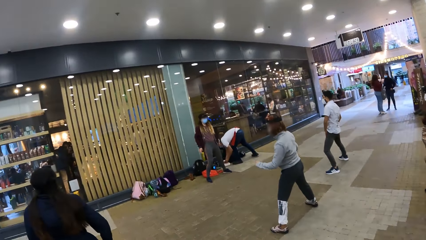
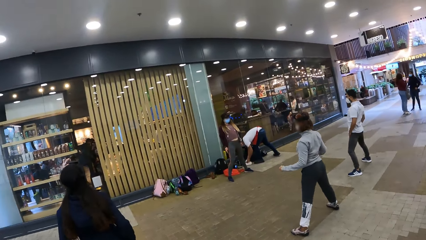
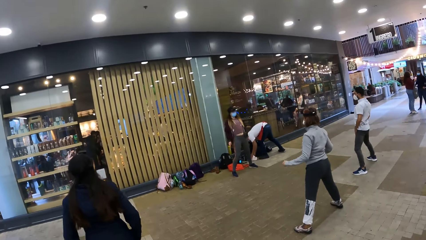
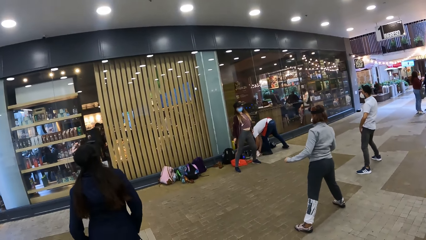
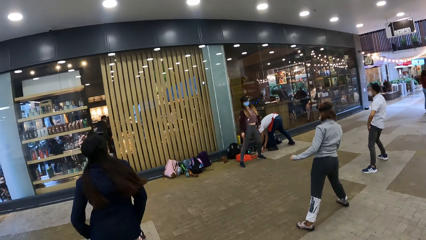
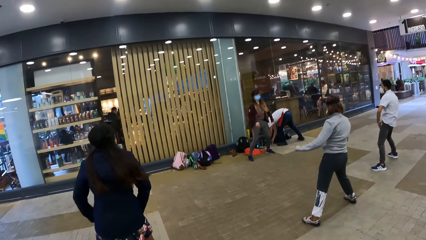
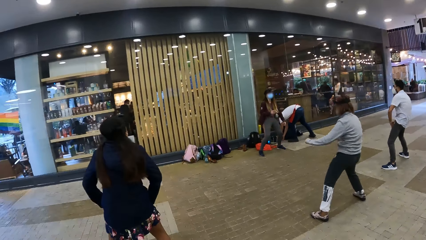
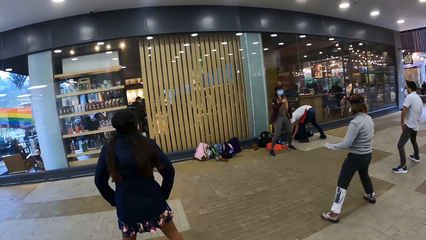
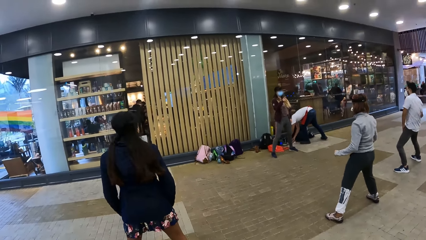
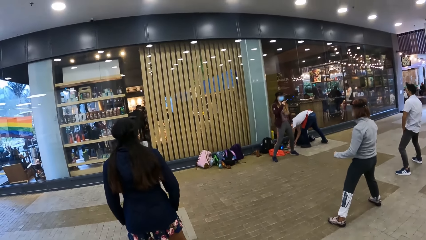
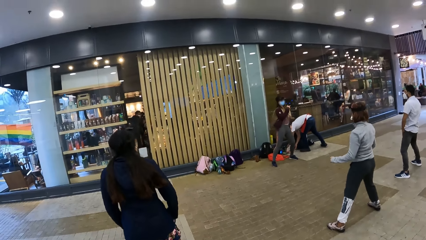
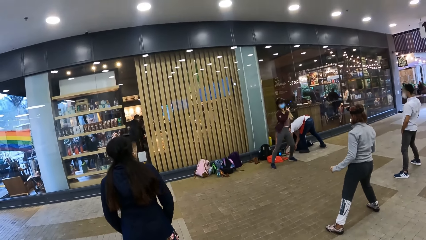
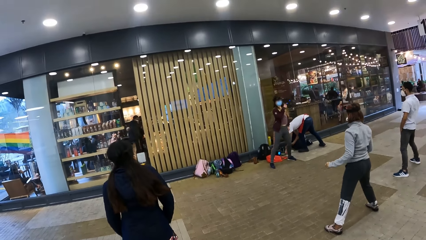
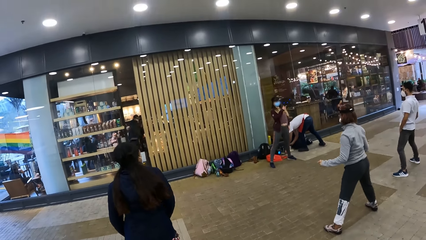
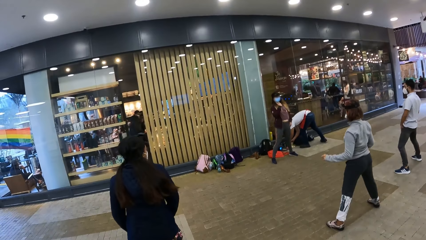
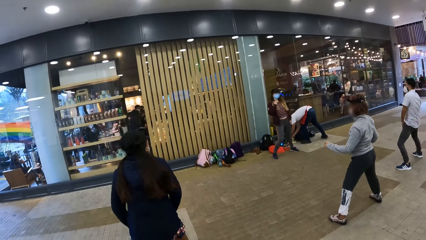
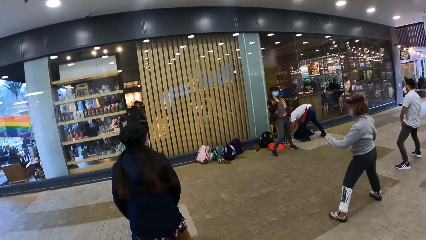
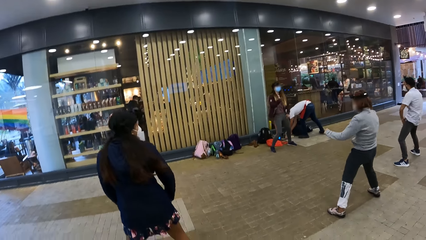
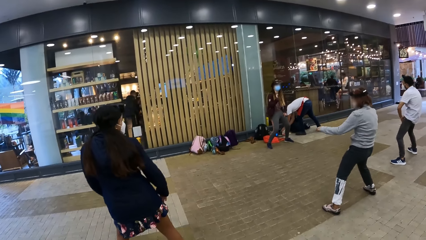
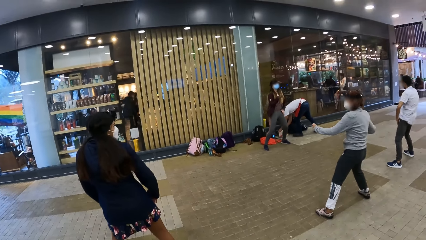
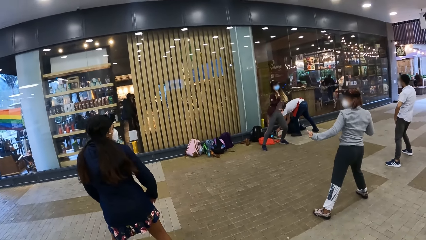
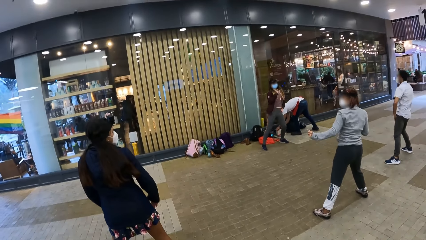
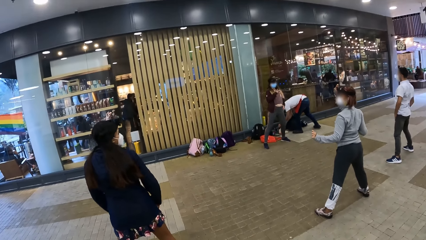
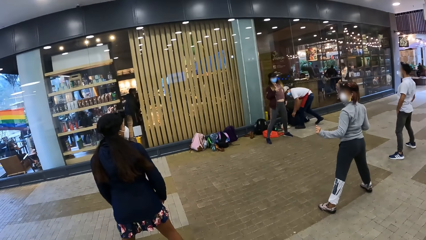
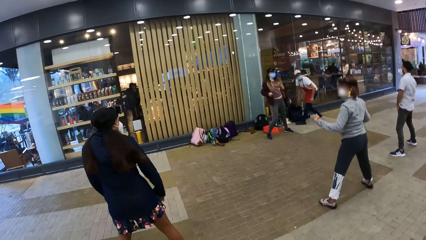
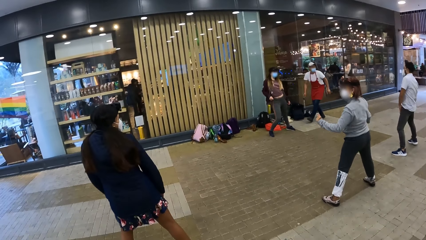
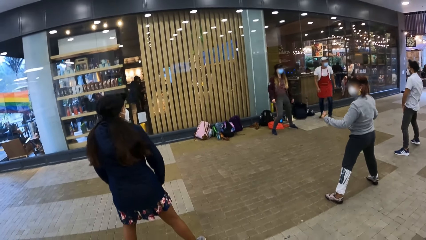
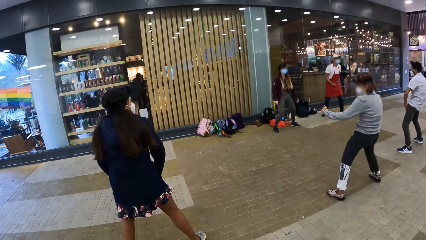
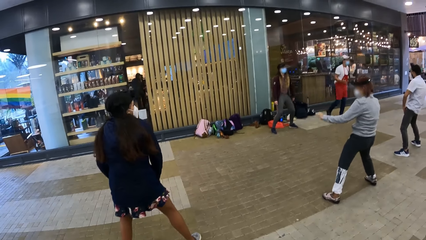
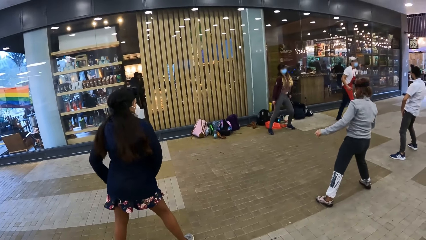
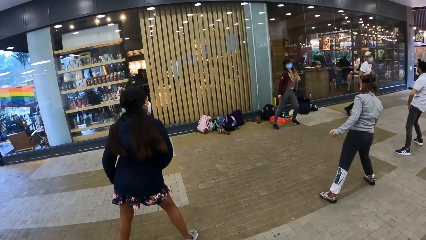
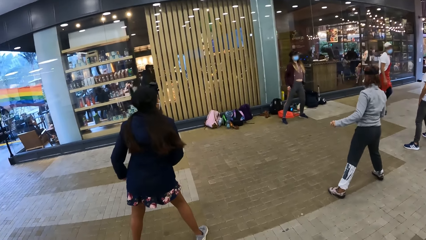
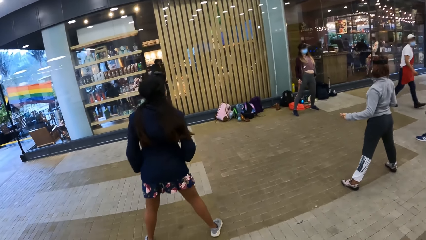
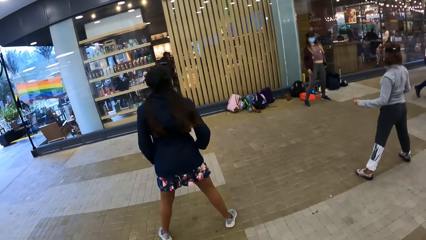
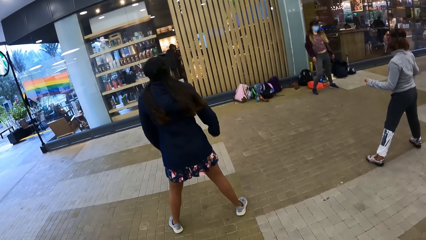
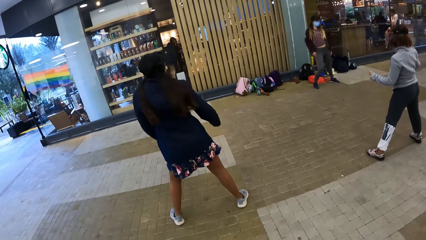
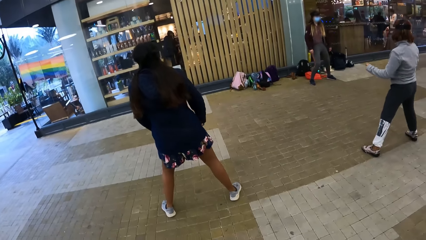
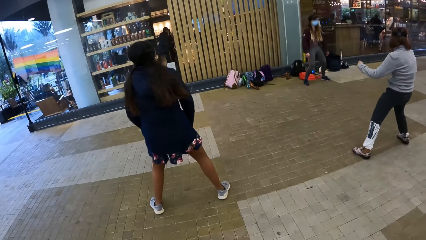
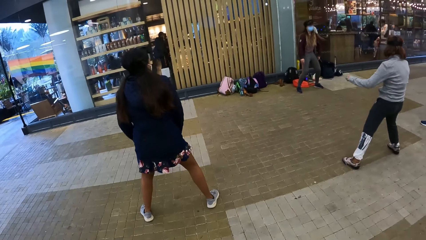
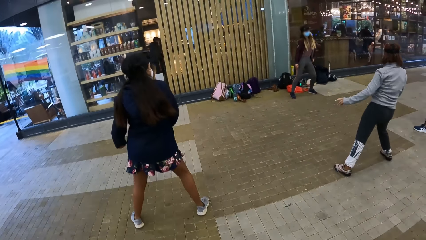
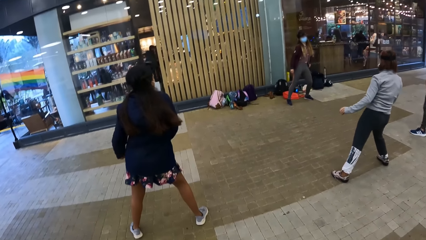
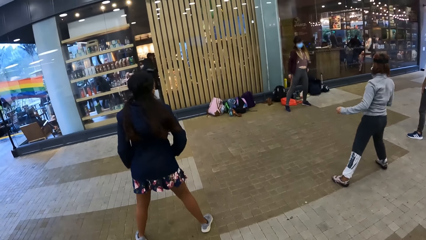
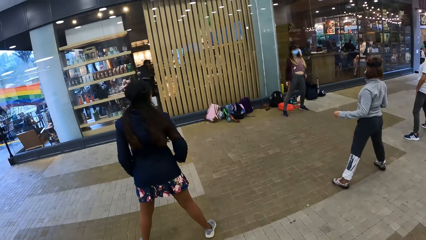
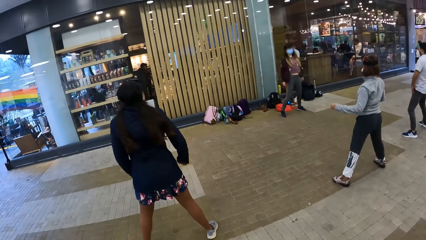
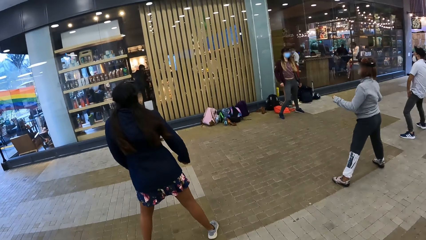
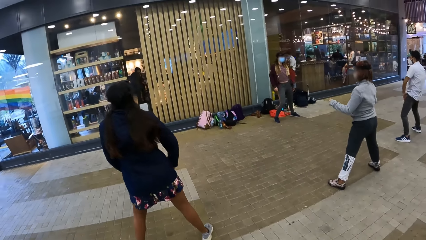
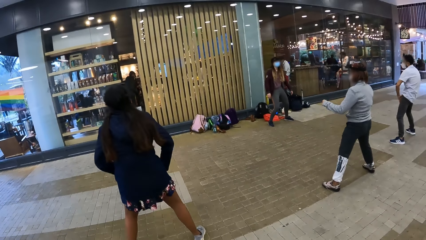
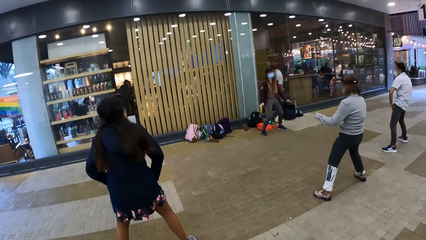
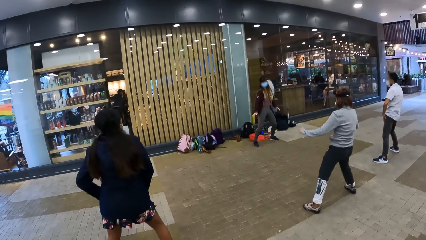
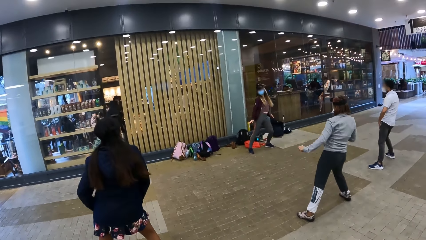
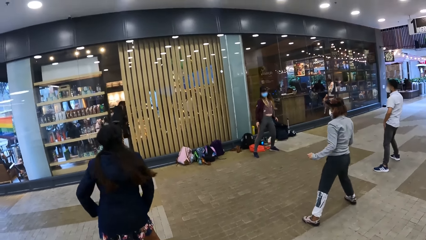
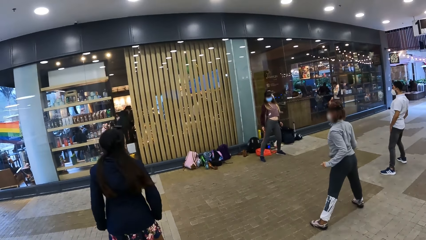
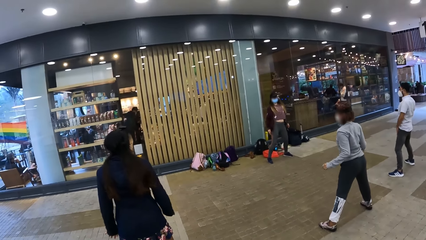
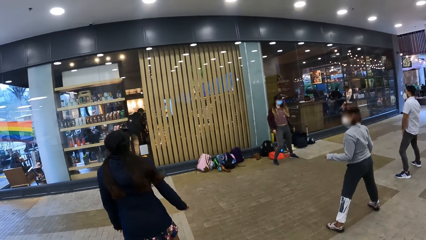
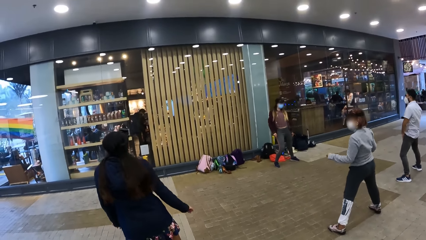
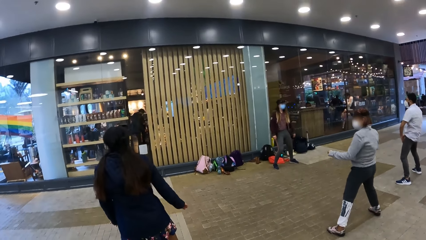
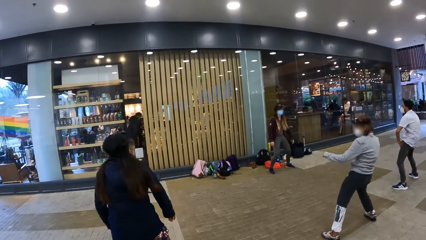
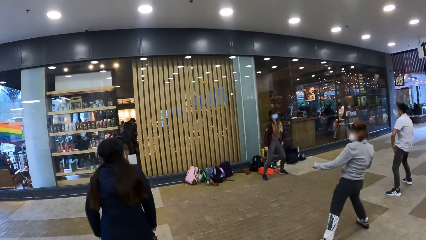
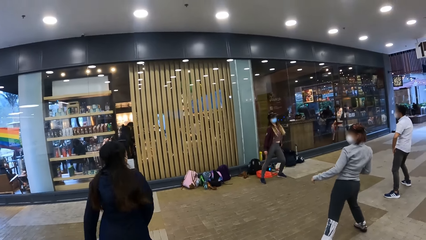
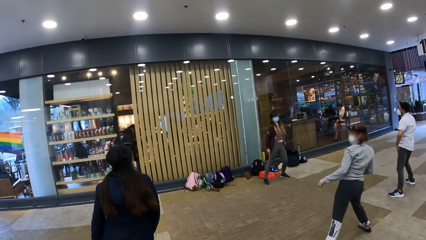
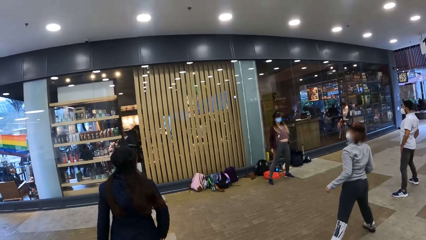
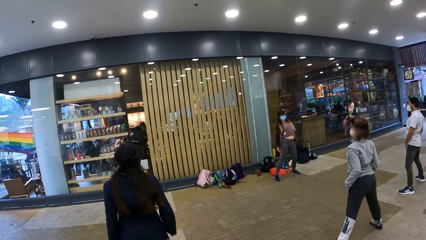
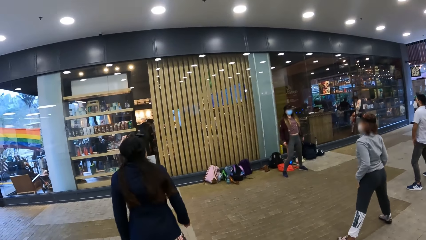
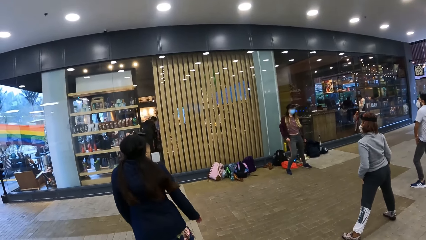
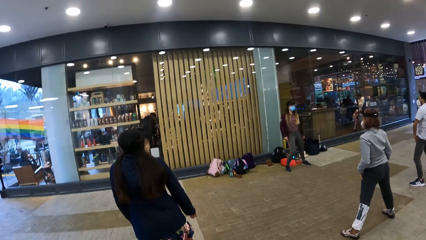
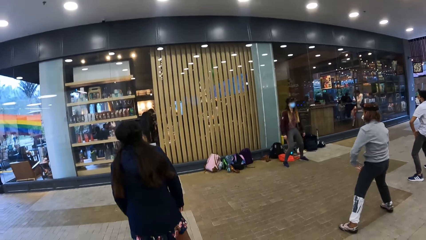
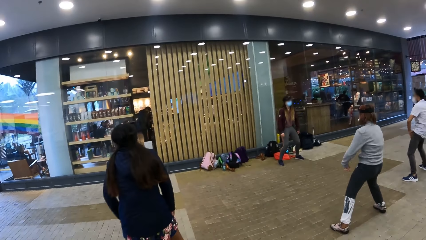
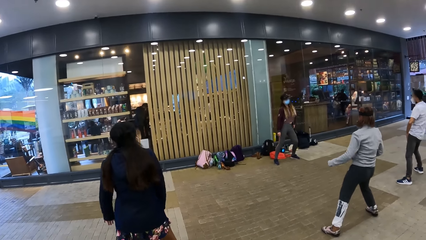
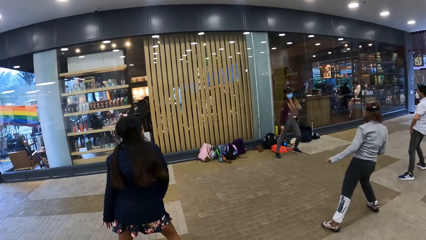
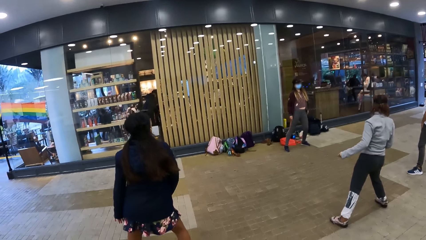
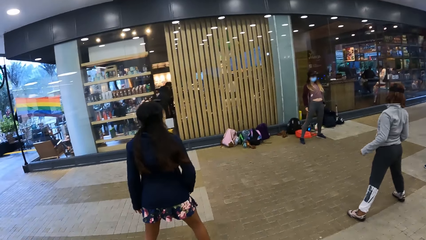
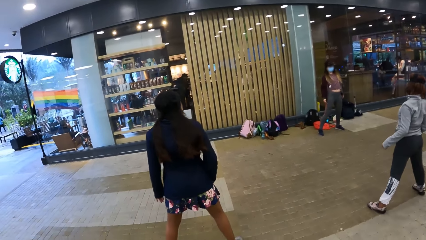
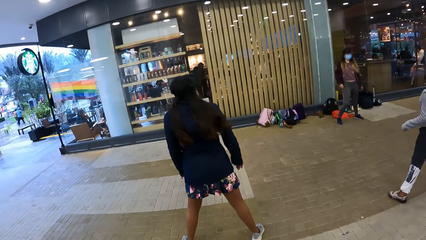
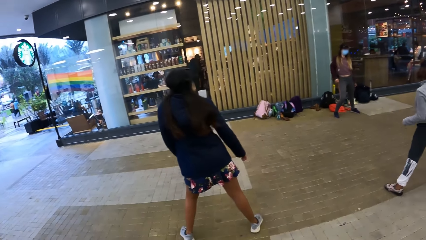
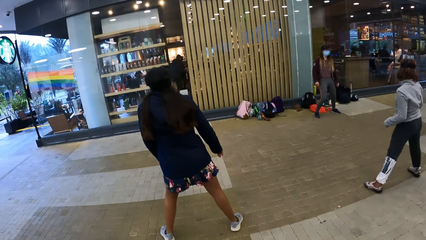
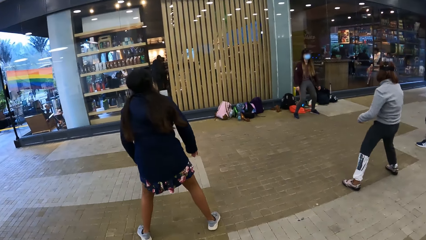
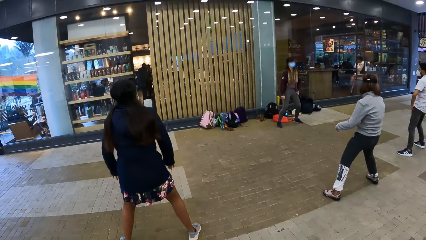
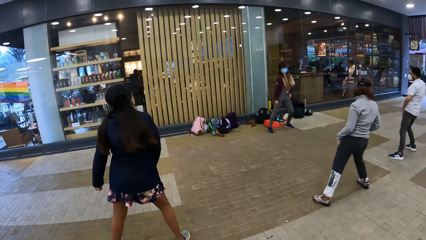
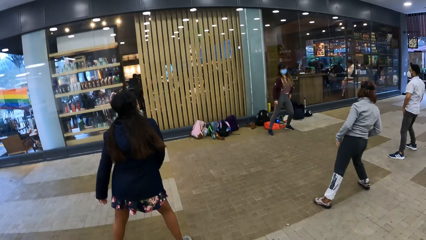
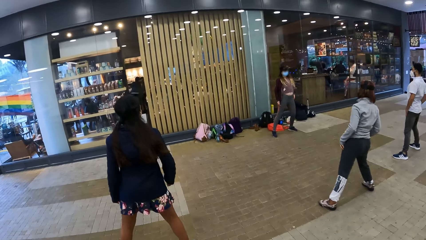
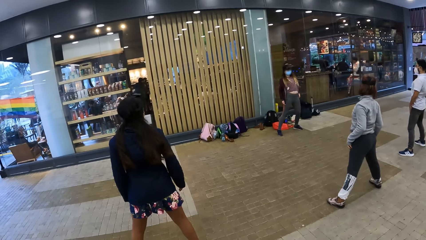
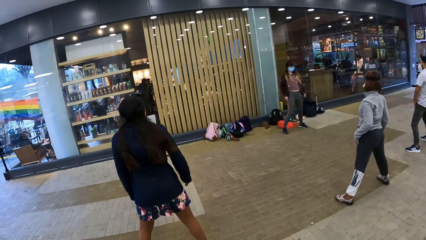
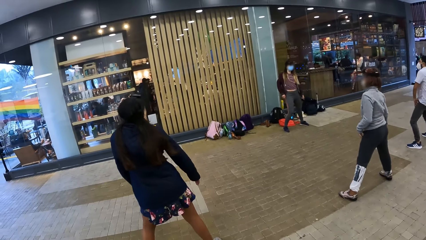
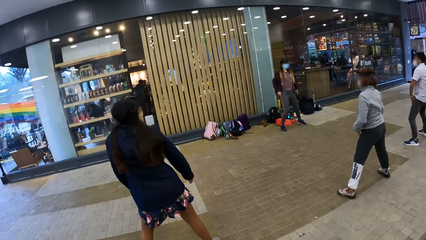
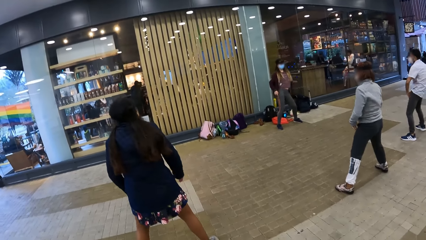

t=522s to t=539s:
The camera wearer looks in front. They look down.
